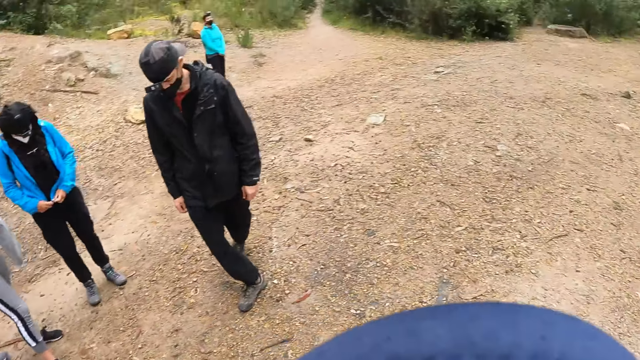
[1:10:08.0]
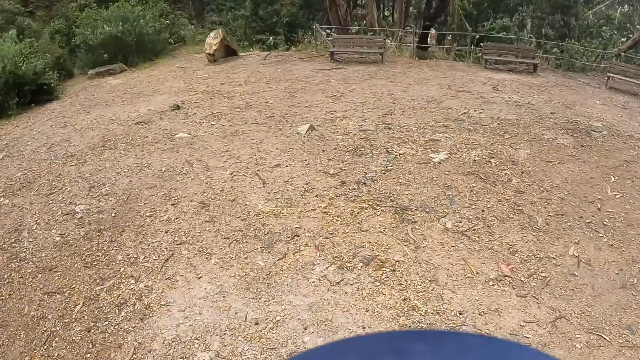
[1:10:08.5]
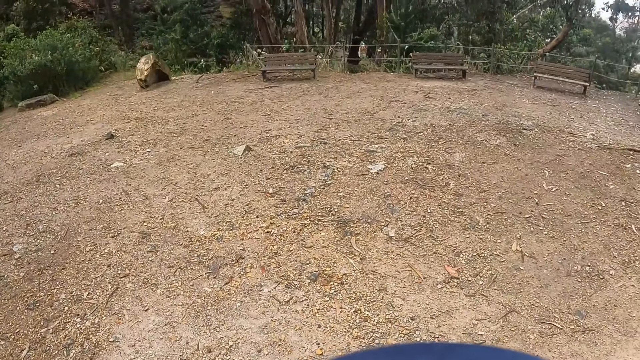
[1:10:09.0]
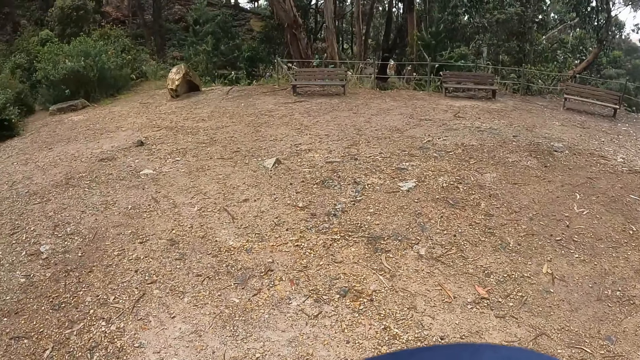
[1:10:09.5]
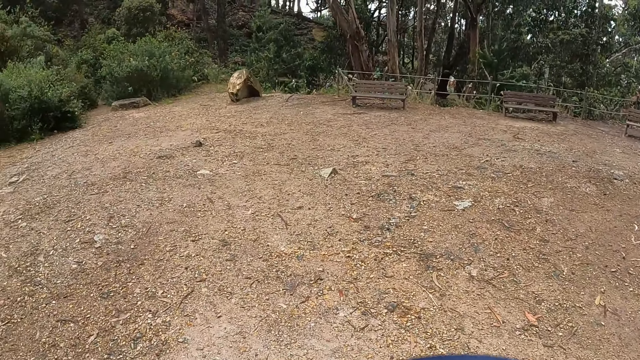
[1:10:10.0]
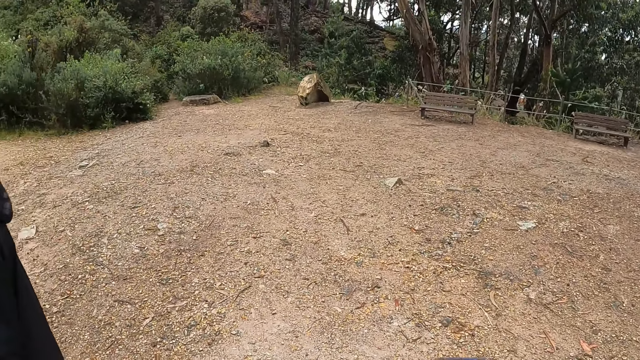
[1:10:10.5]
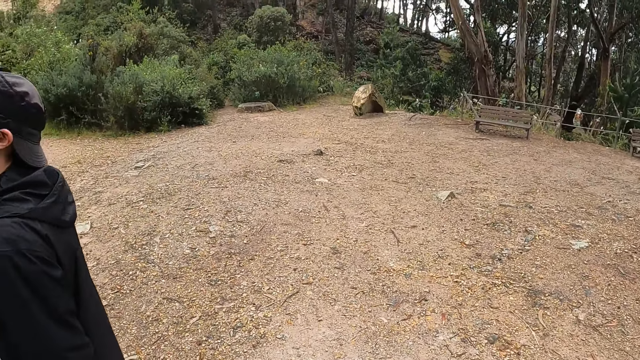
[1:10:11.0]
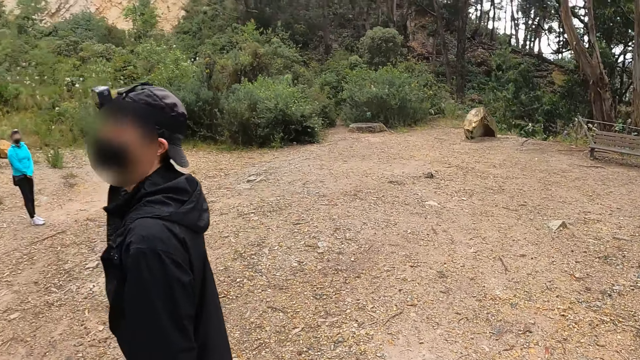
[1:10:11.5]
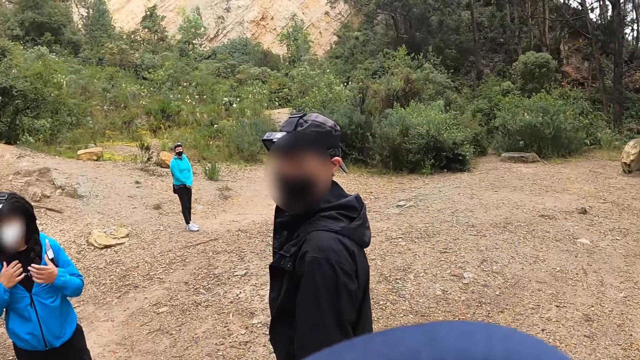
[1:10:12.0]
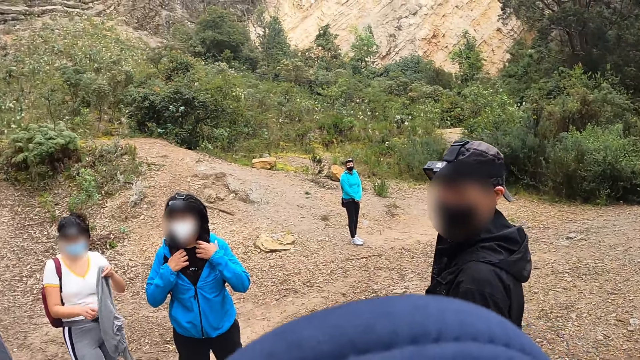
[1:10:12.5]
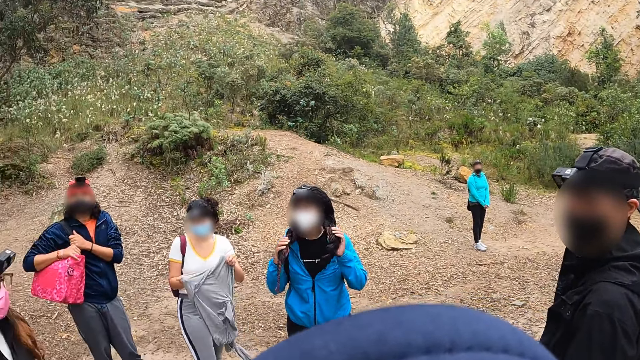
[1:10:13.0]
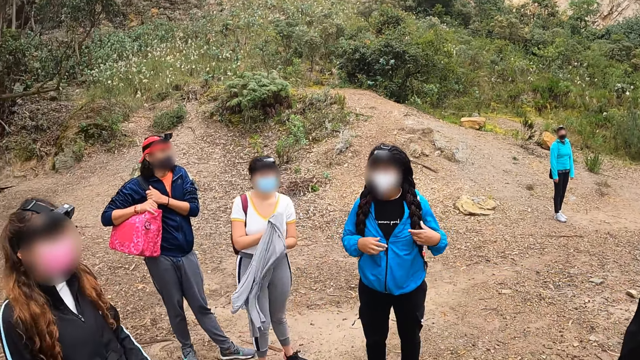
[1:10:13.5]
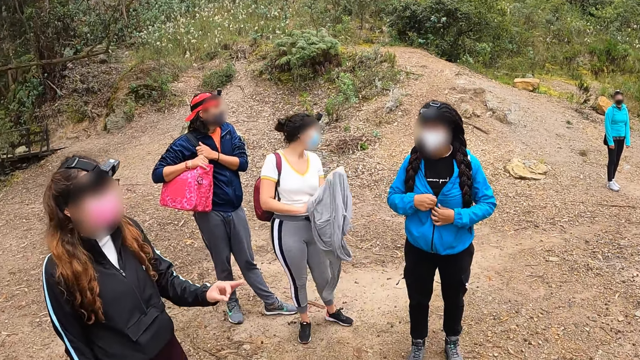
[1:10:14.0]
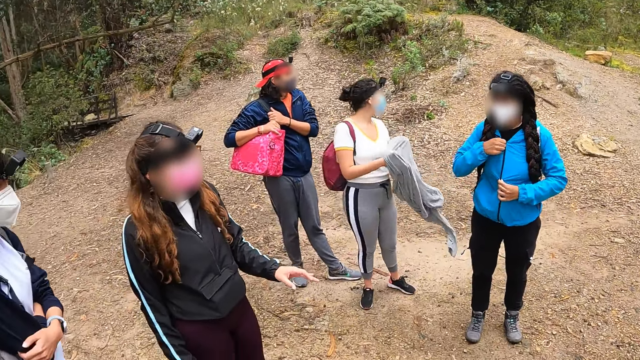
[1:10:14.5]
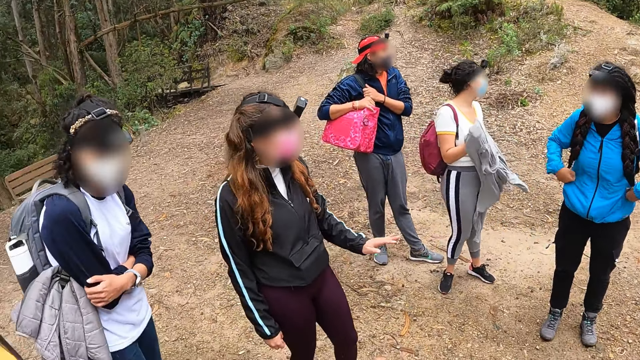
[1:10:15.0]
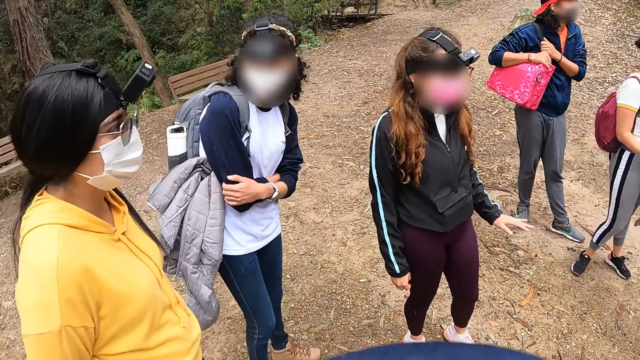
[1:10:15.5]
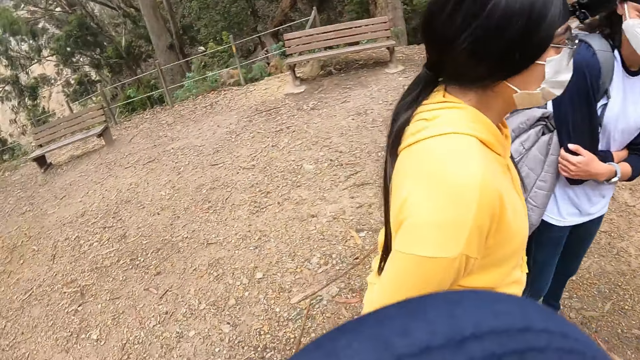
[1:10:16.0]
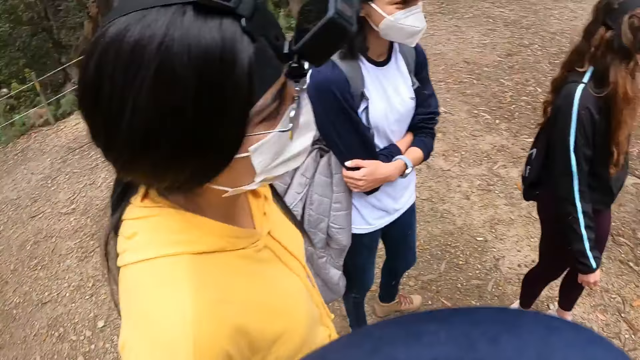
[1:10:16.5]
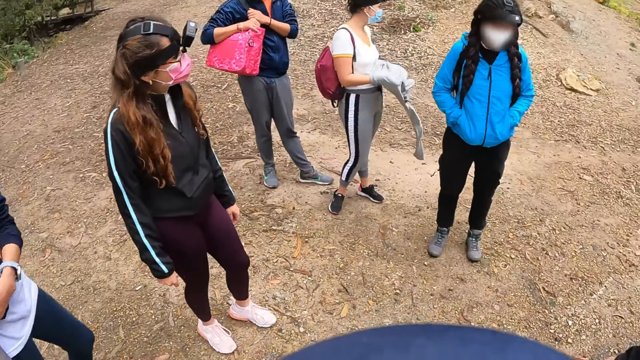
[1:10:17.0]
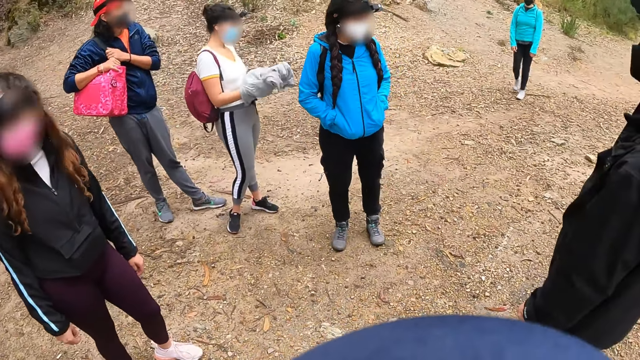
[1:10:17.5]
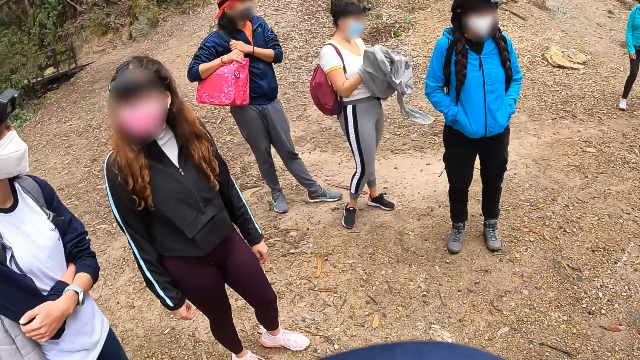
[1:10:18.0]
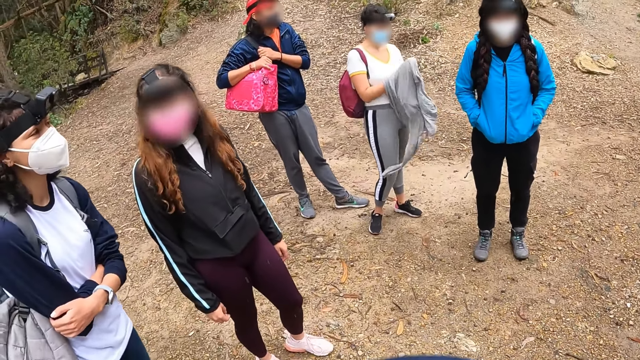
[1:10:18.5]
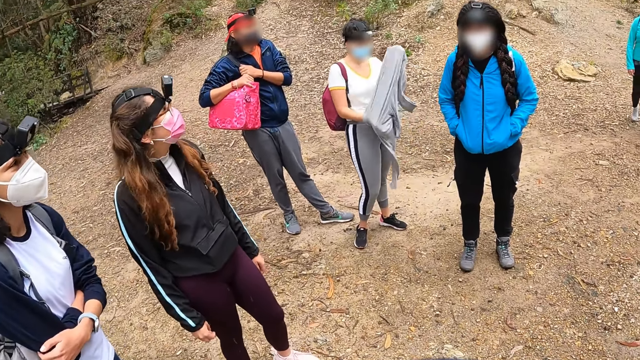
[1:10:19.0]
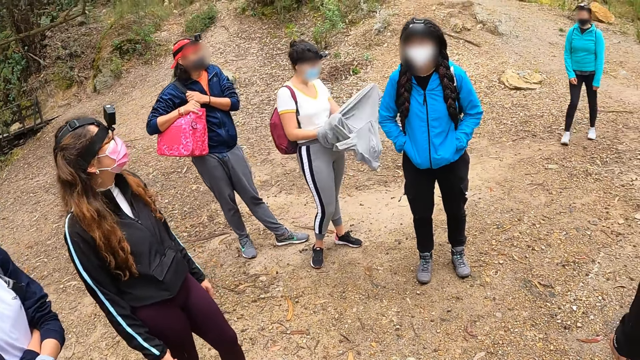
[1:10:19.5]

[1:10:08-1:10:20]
A woman wears a grey sweatshirt with both hands. The woman gestures with the left hand.

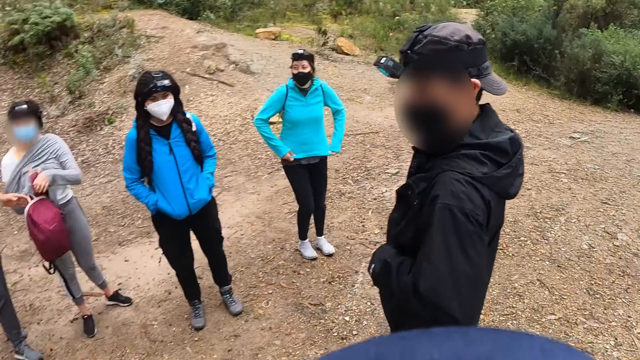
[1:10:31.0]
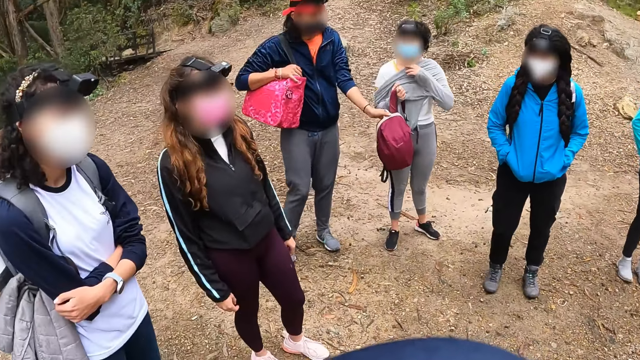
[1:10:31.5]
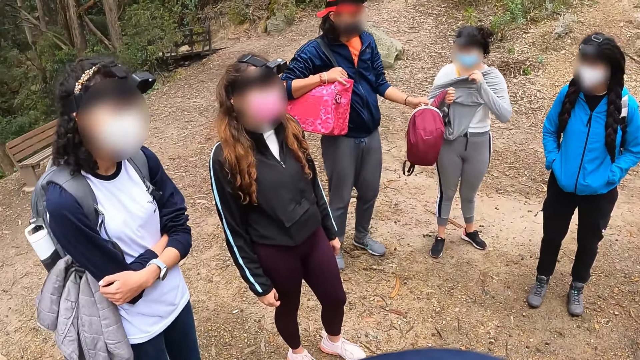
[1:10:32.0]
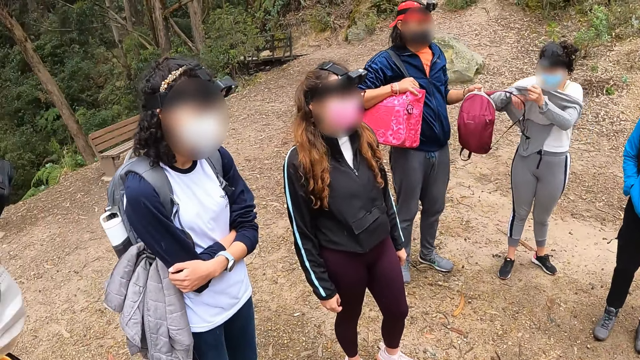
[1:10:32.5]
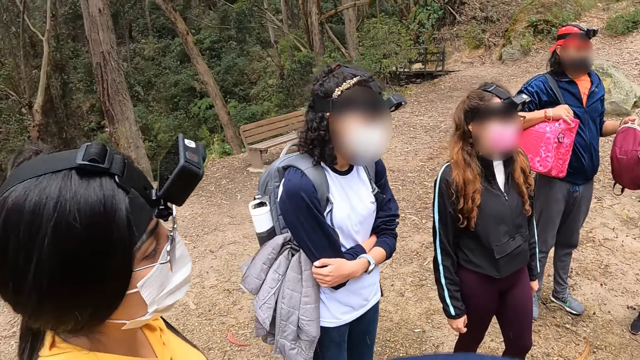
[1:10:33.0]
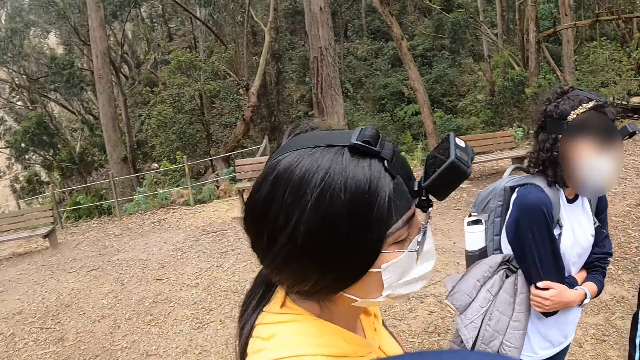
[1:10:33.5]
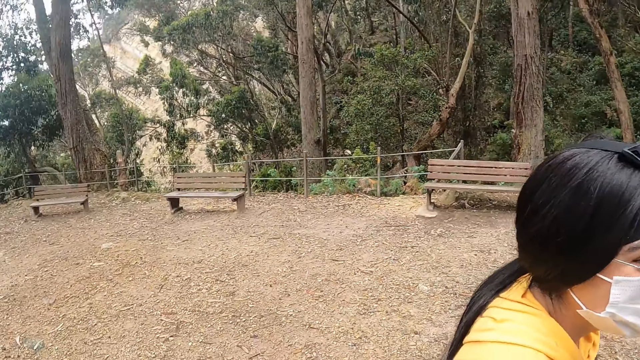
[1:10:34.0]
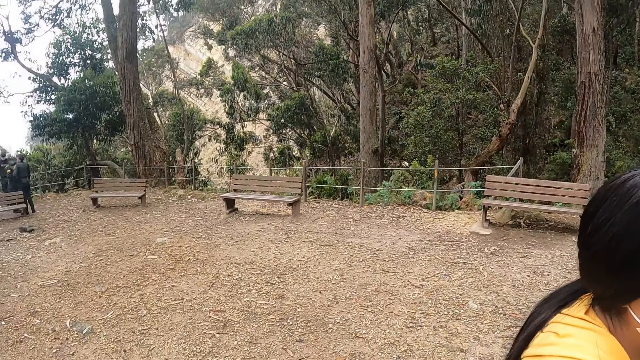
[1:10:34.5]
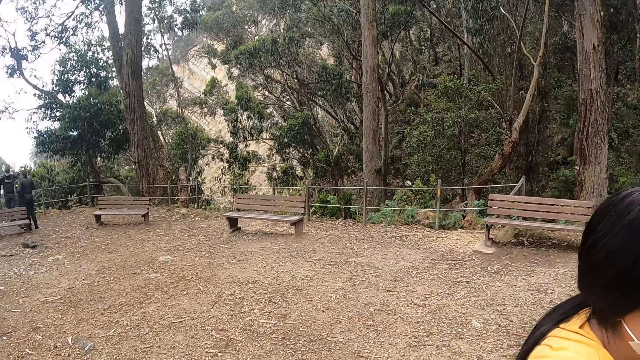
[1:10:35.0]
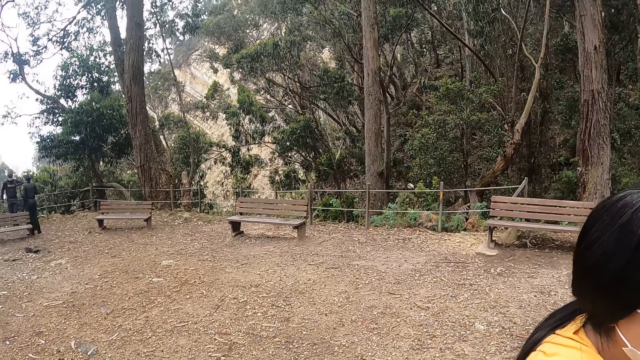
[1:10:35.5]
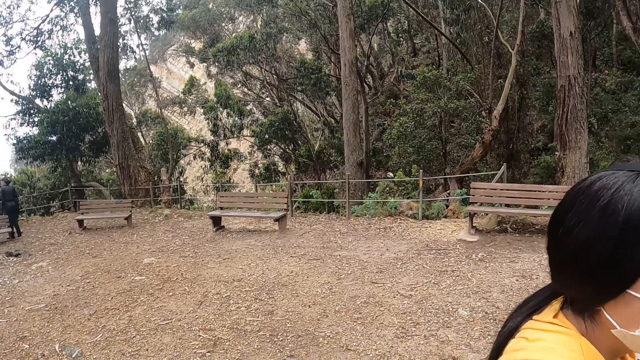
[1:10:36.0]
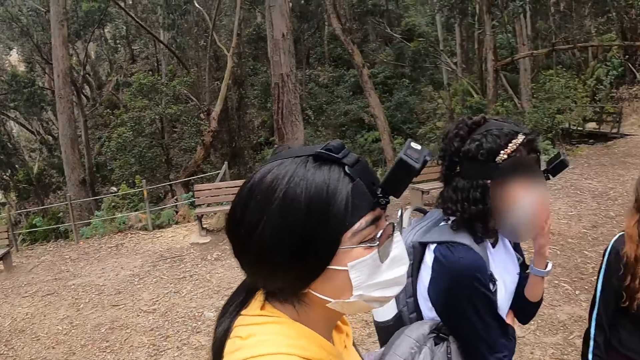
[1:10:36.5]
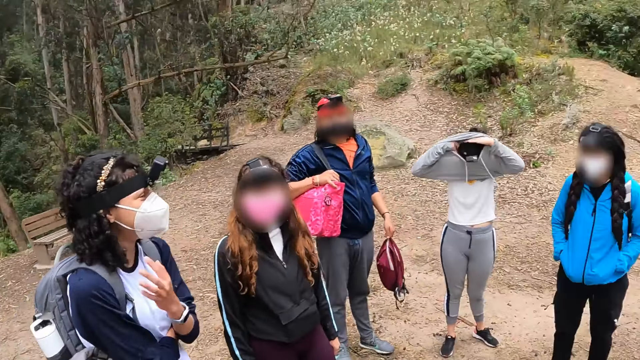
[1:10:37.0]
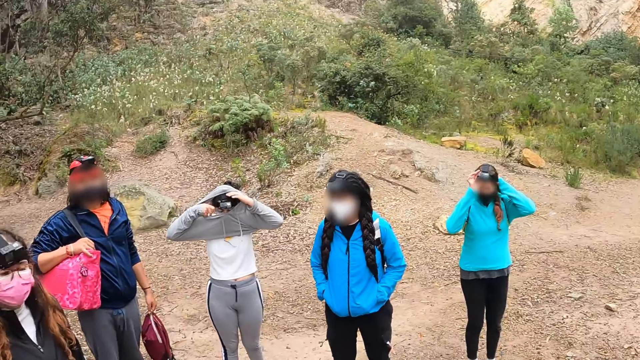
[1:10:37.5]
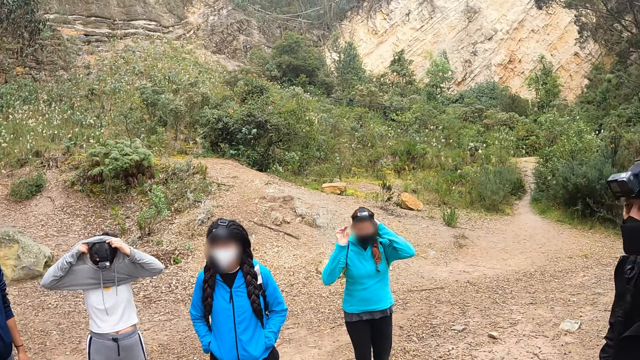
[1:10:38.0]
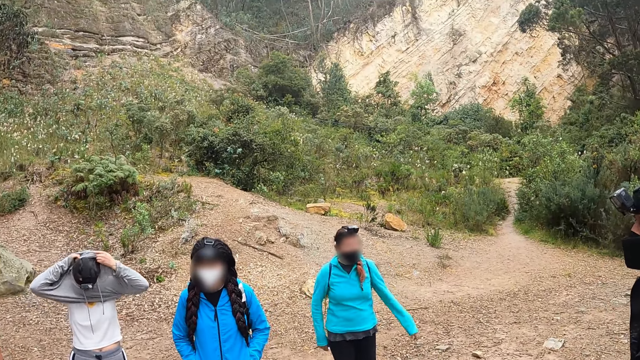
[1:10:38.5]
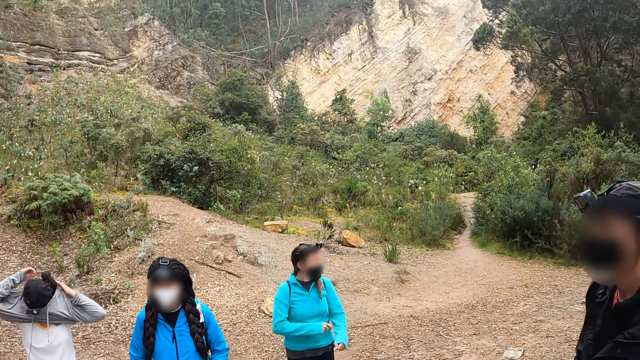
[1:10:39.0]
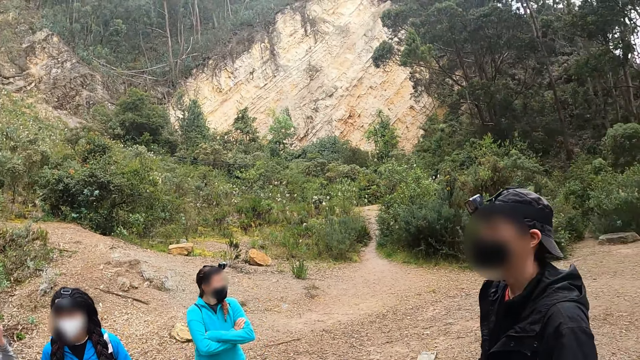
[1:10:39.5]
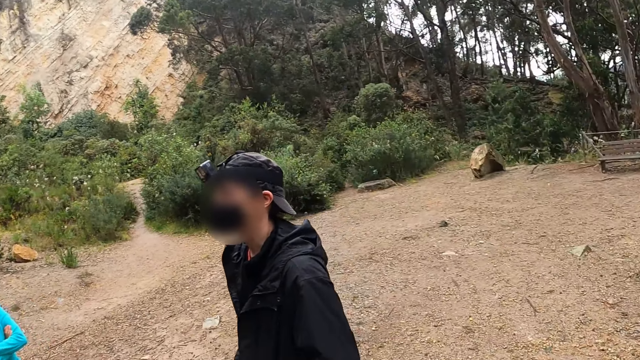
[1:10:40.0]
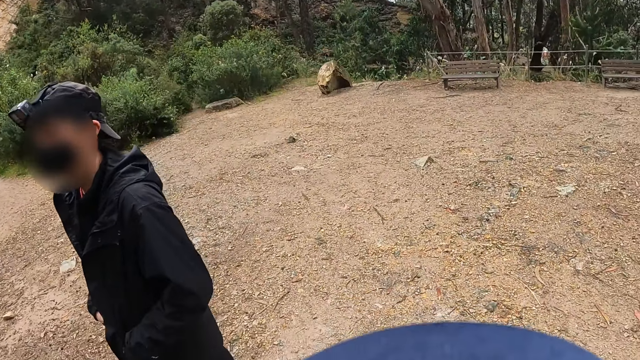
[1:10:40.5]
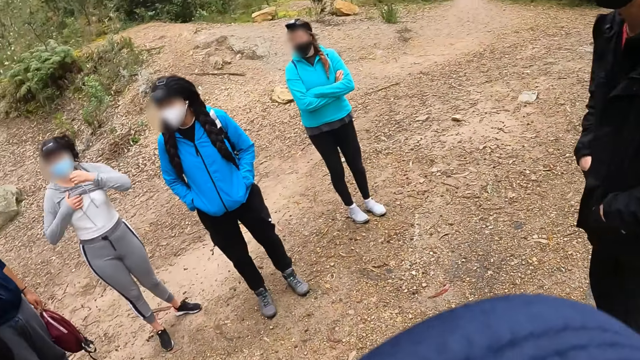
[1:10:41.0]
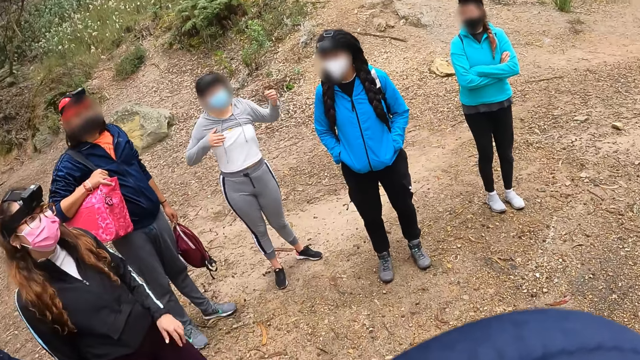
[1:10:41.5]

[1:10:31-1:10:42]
A woman holds a bag of another woman with her left hand.
